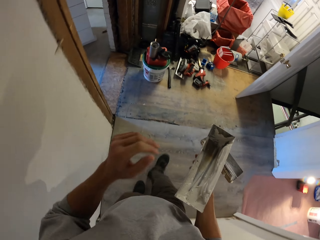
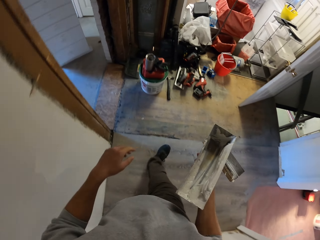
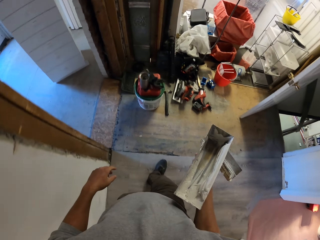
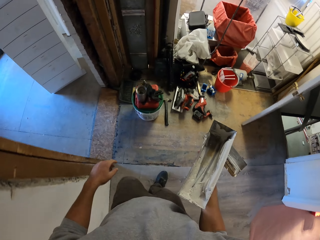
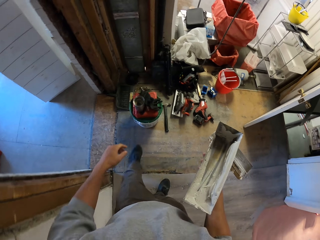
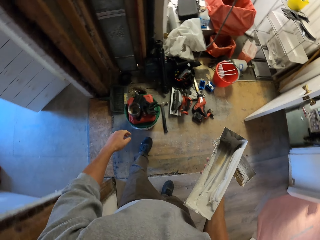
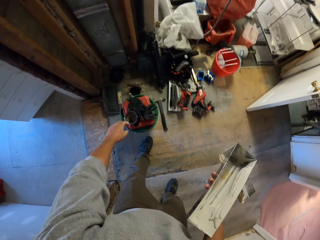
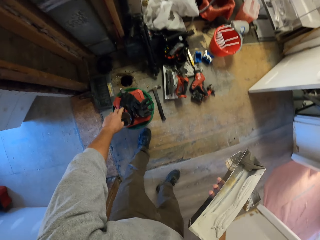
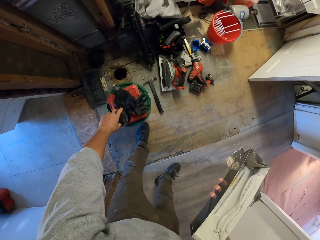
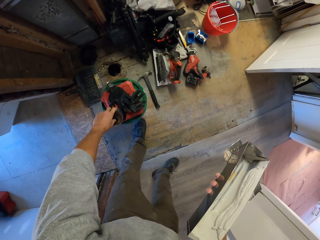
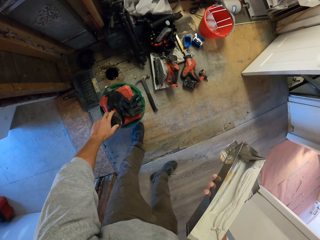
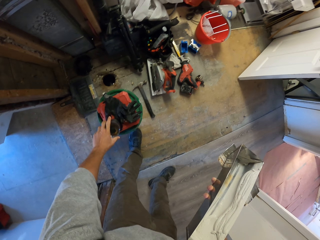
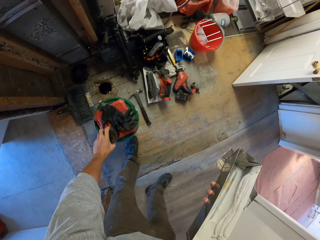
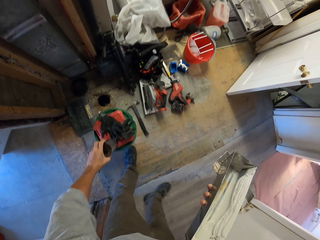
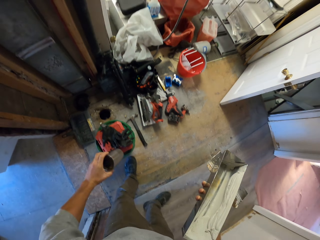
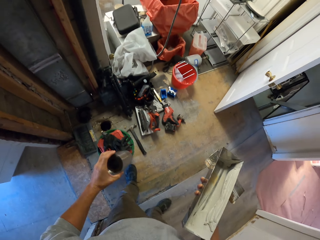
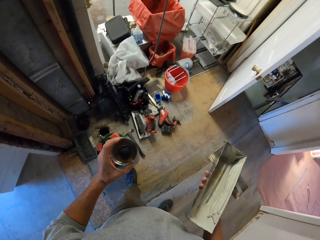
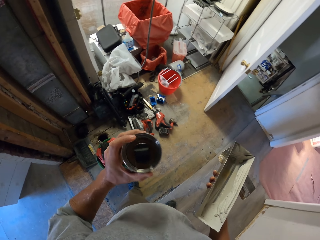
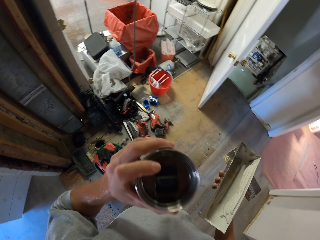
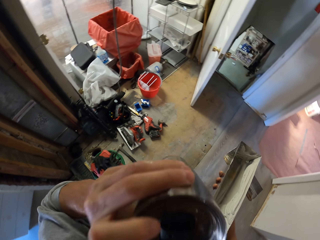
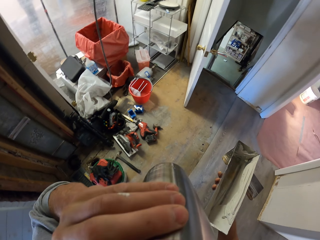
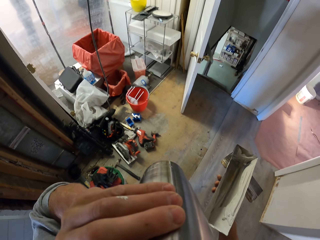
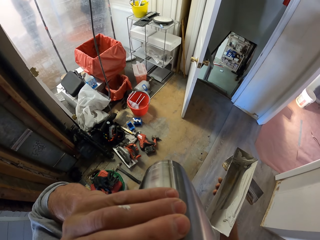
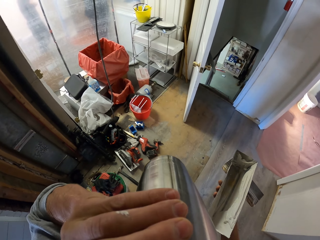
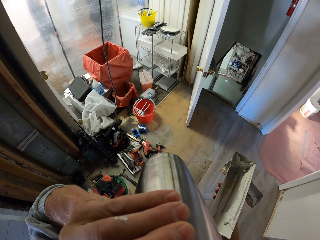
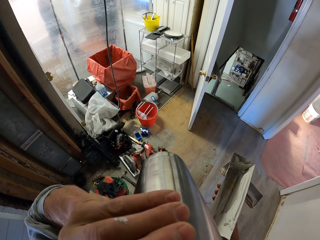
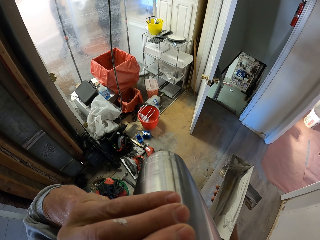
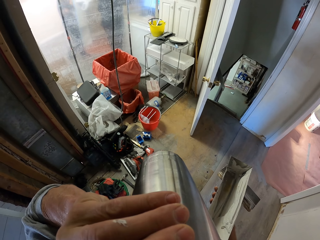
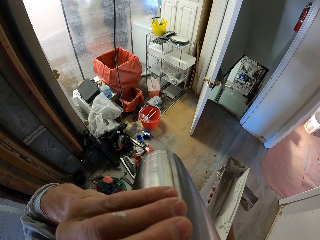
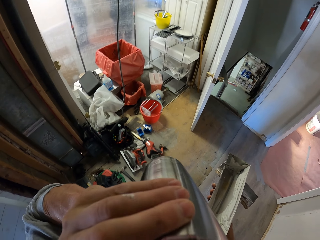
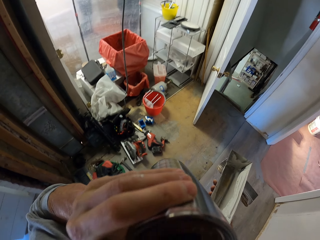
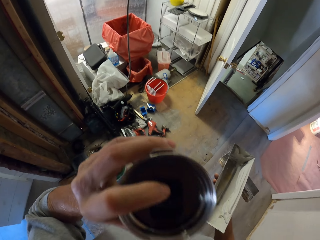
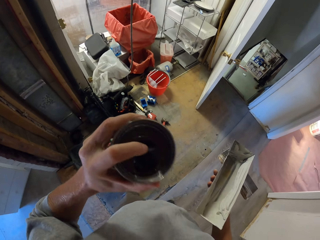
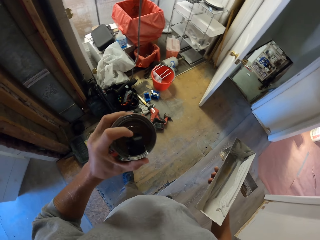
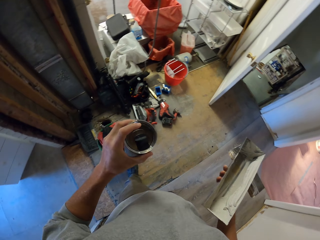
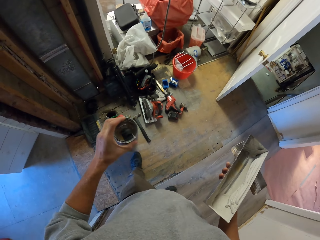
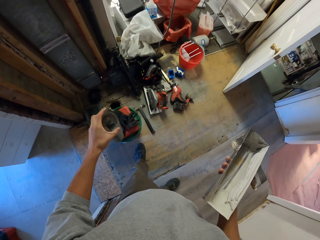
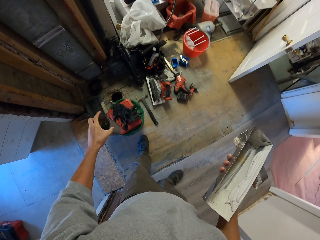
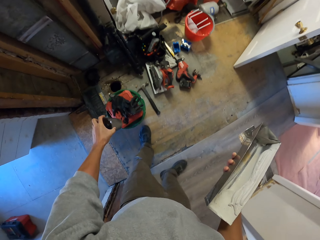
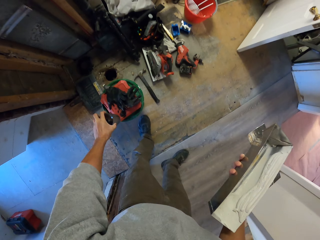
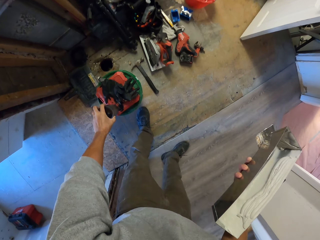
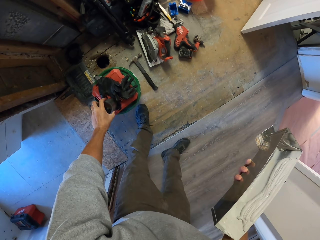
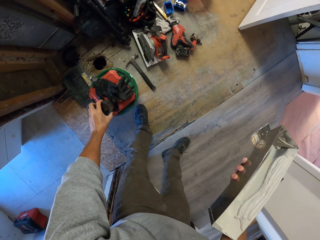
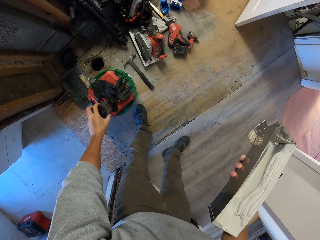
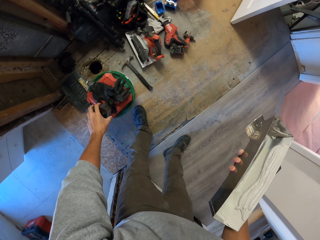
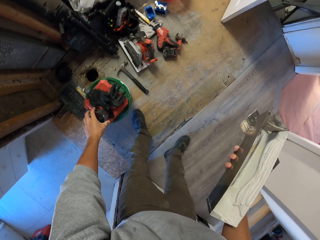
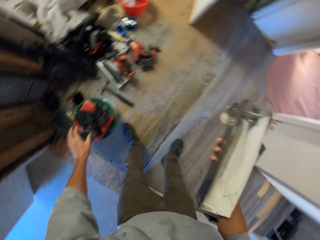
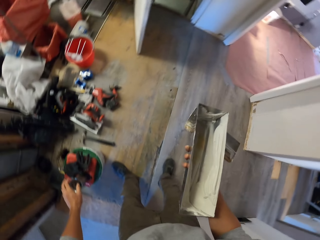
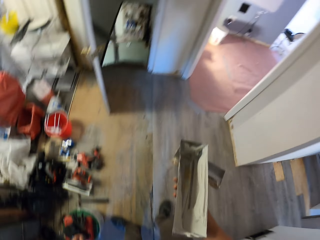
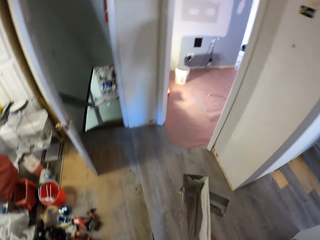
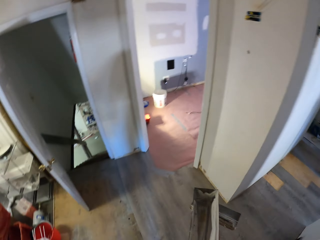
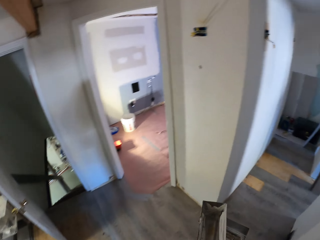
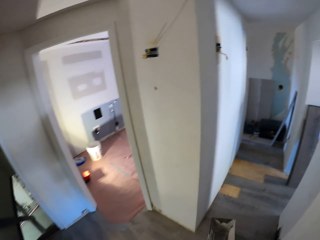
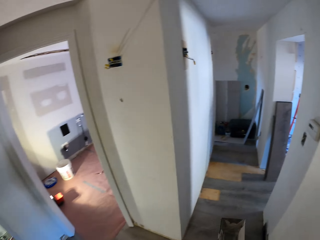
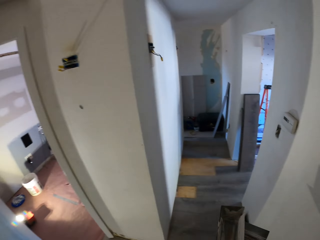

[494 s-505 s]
The camera wearer walks around. They pick up the mug. They drink something. They put the mug down.

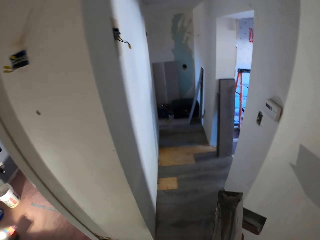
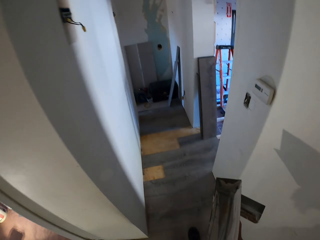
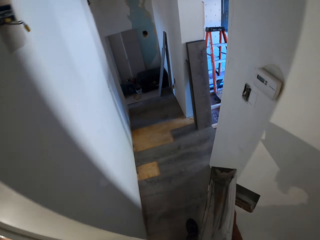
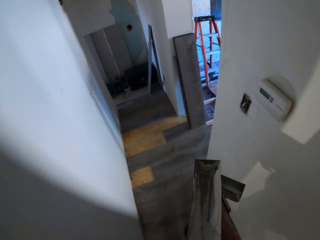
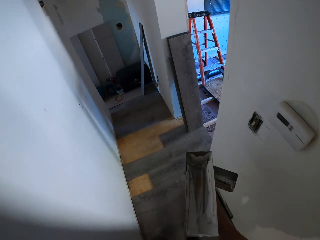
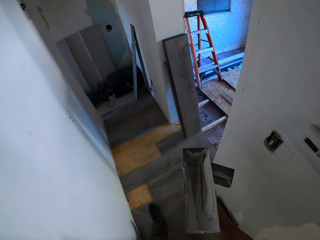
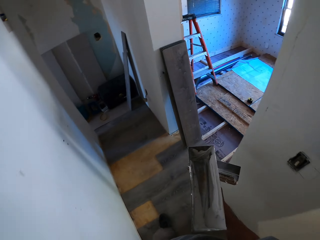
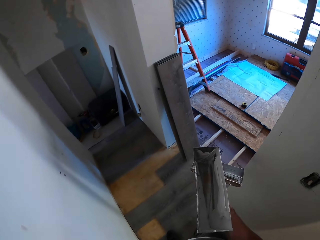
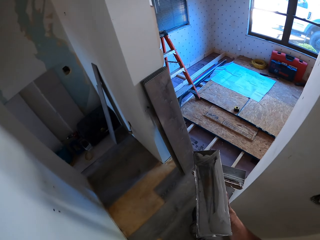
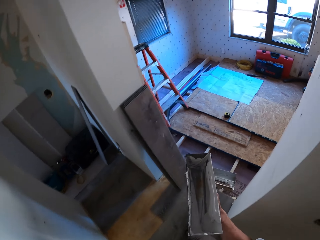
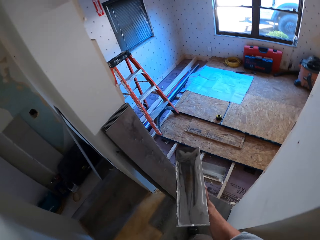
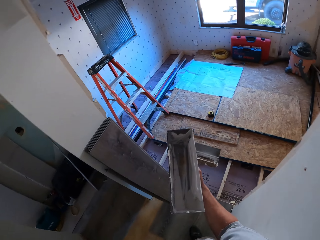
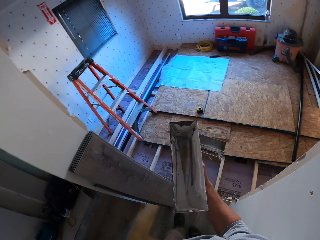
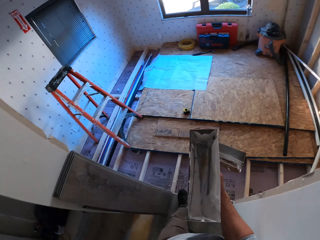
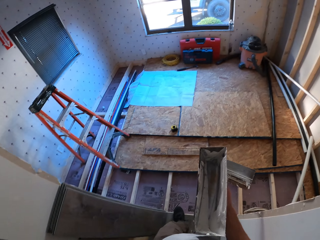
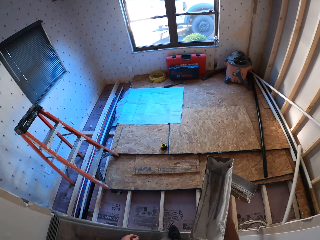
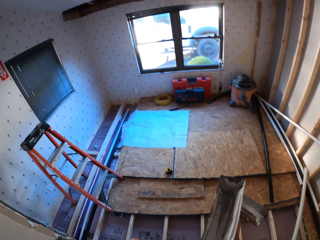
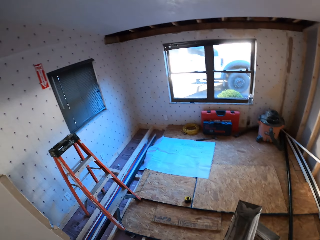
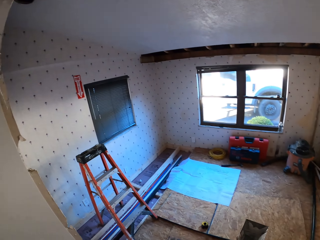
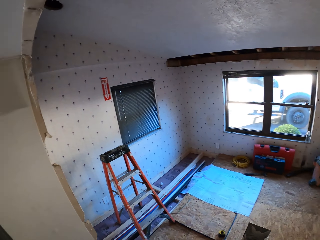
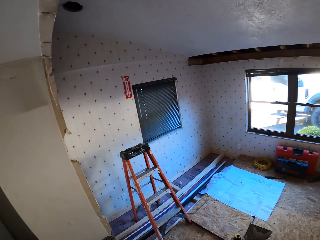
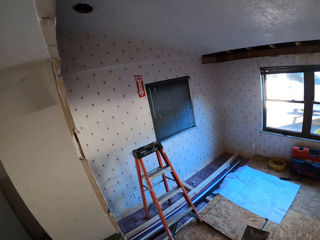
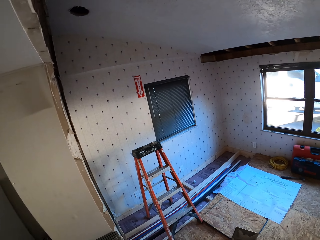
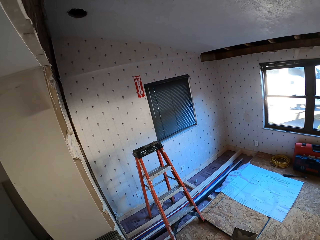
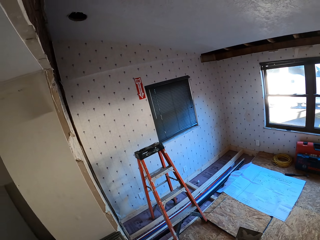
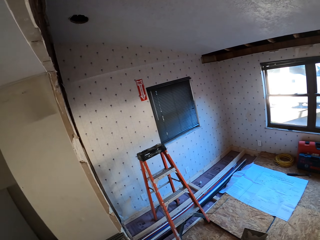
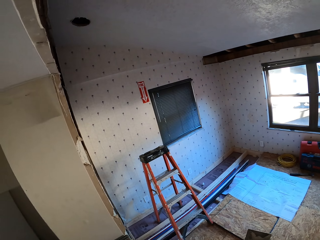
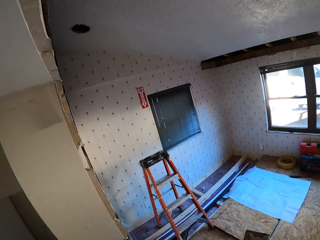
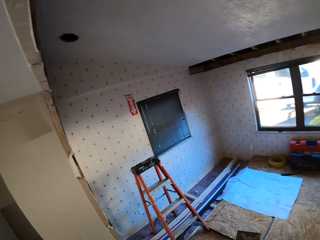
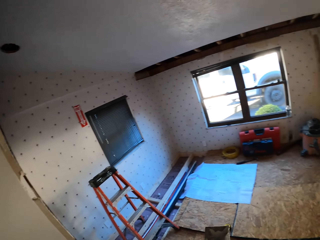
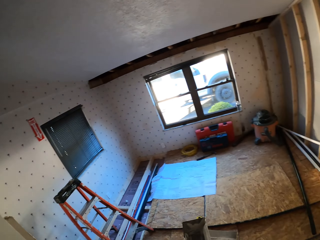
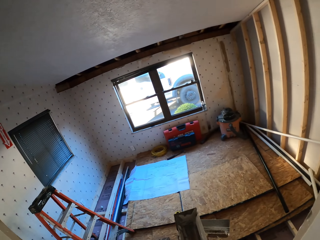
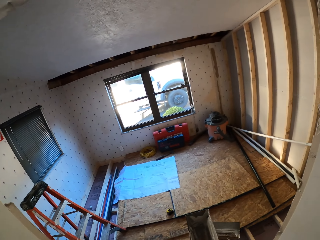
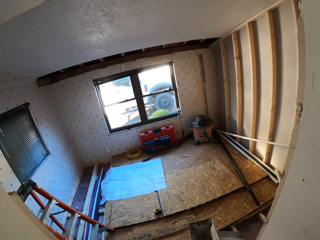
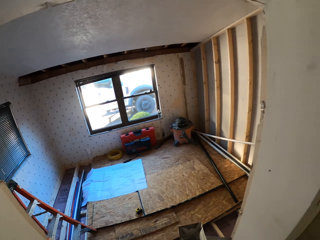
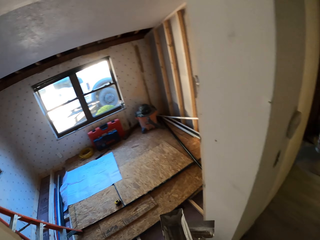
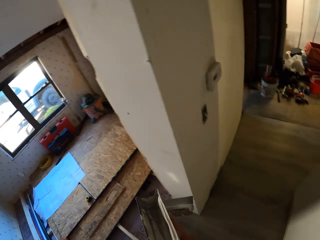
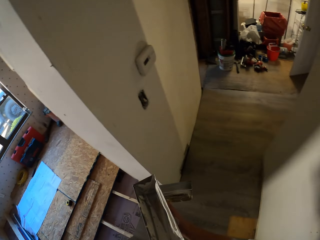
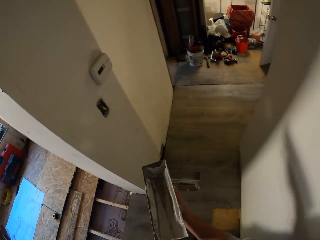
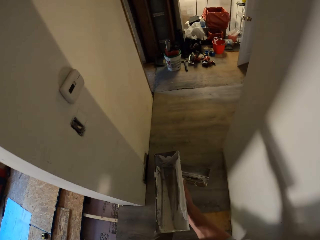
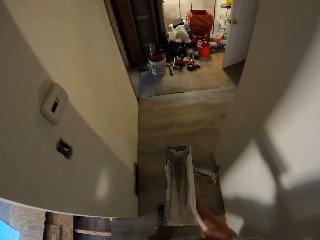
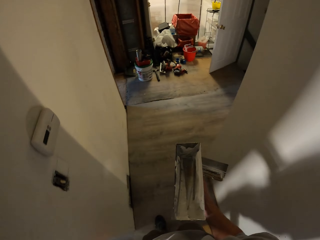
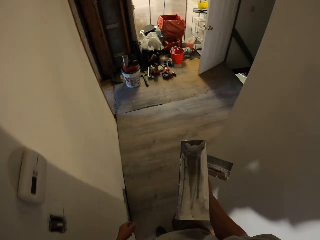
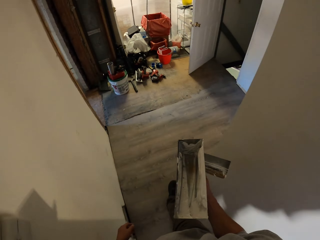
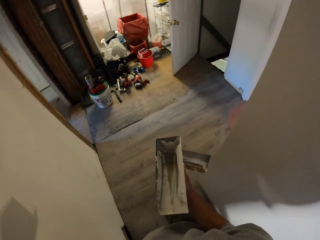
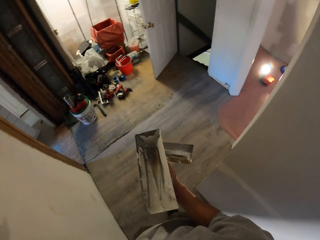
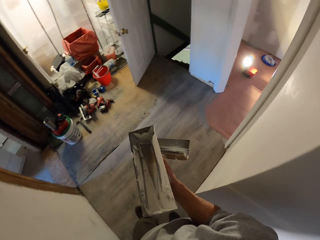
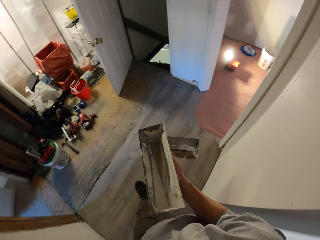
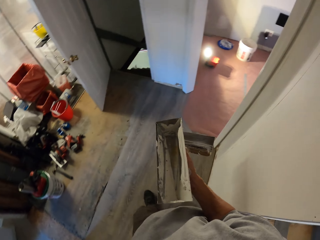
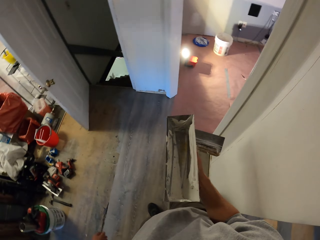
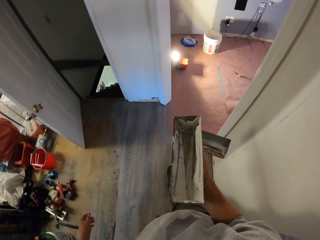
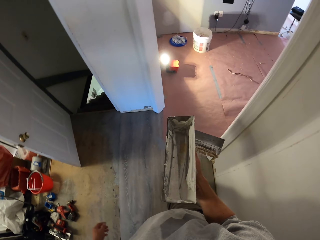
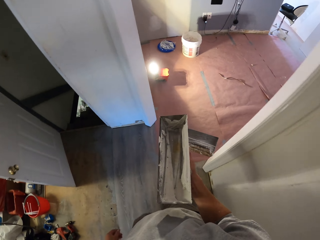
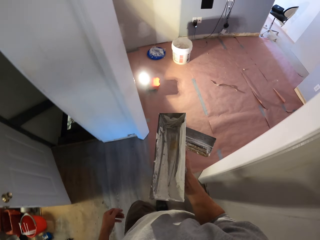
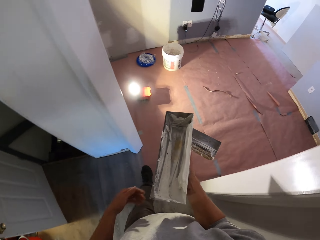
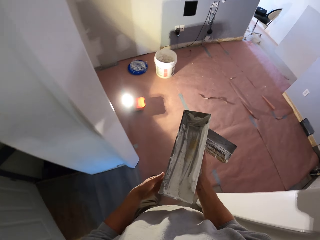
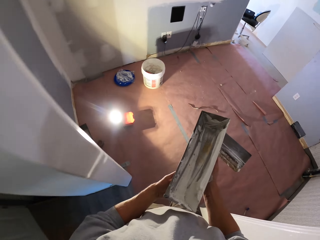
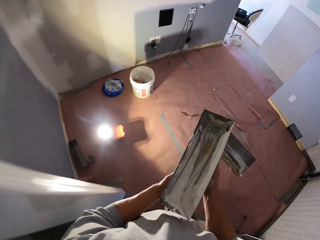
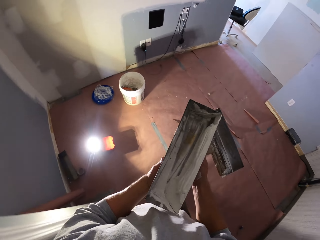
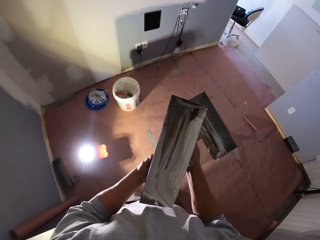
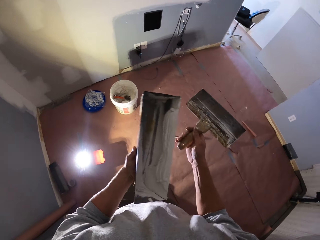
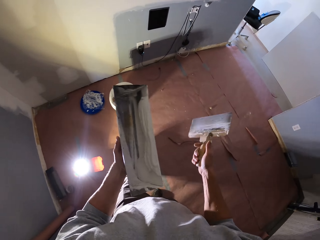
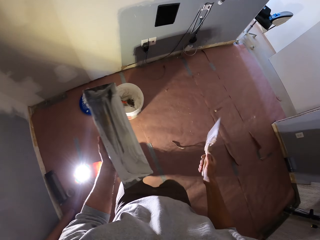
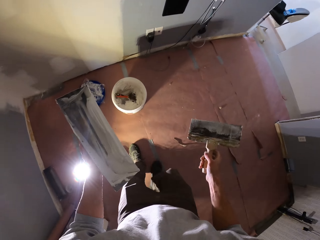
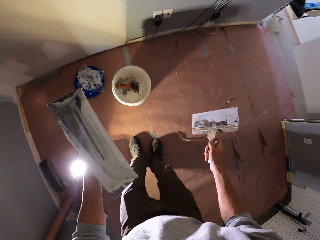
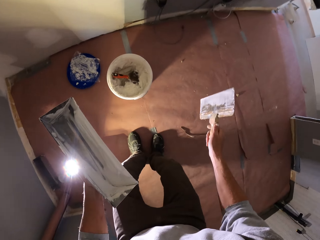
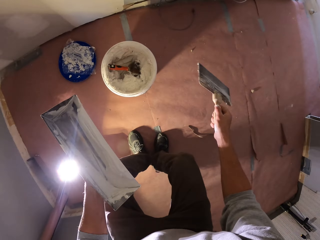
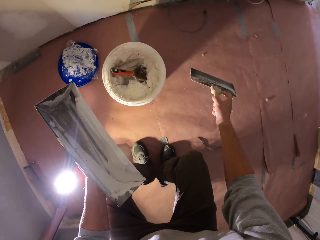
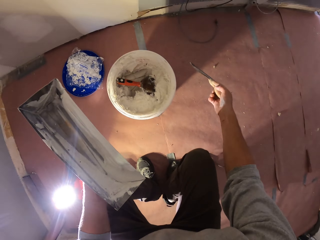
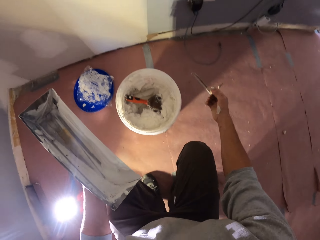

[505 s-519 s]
The camera wearer walks around. They turn the camera. They walk around.
